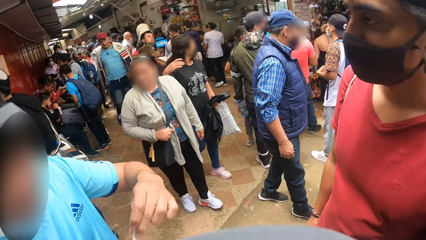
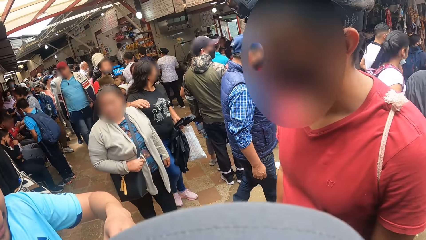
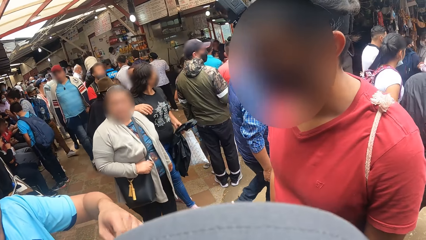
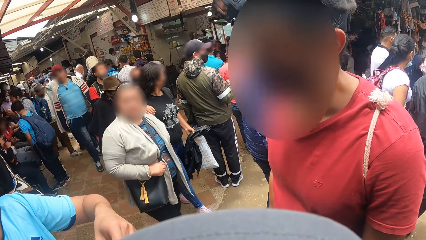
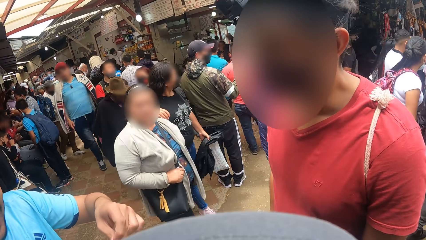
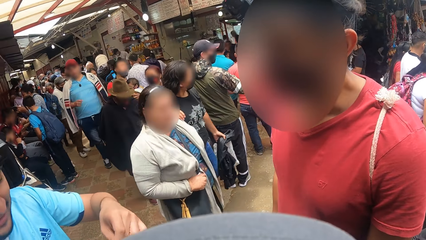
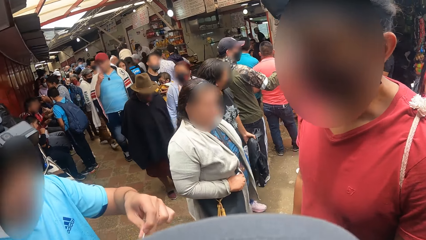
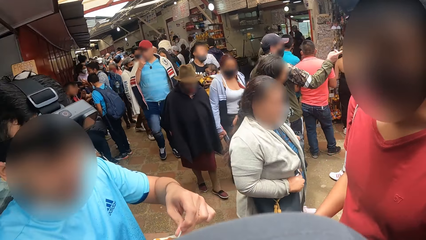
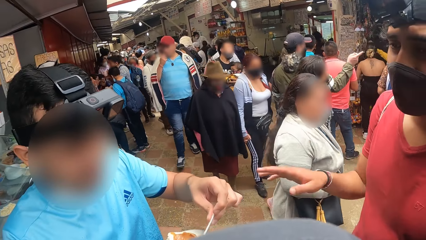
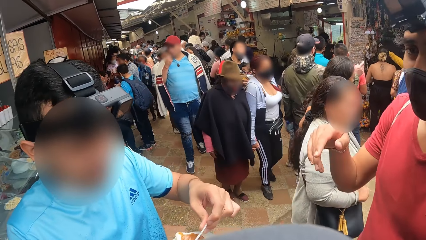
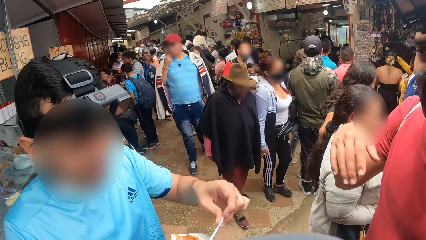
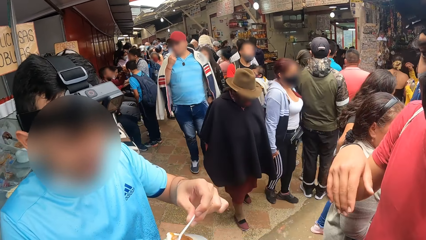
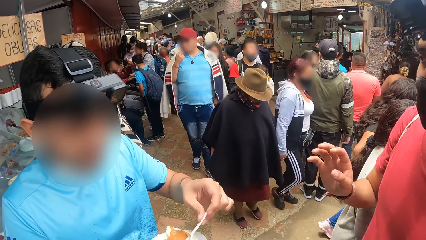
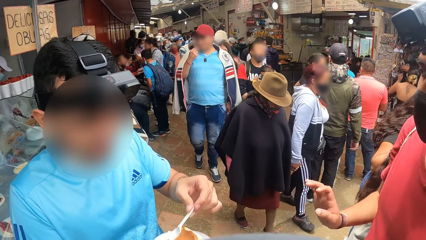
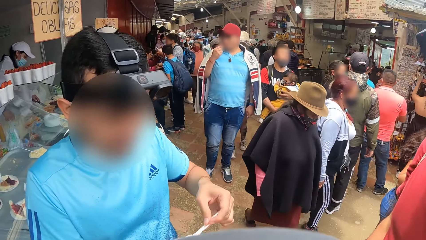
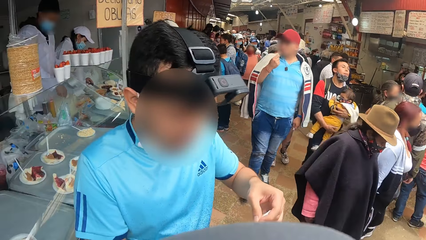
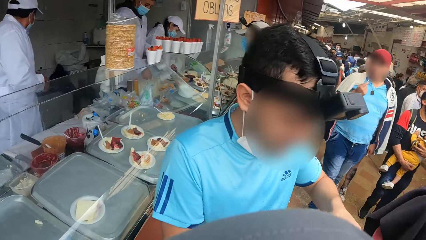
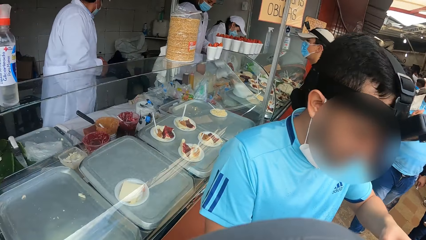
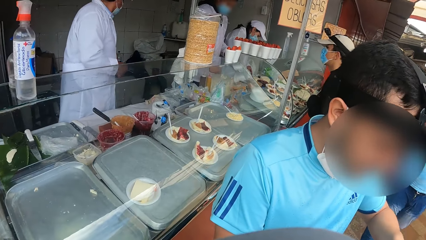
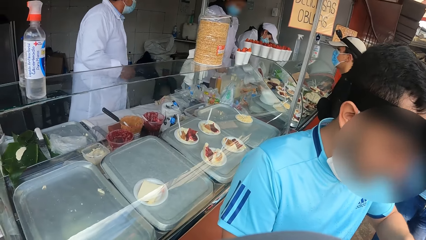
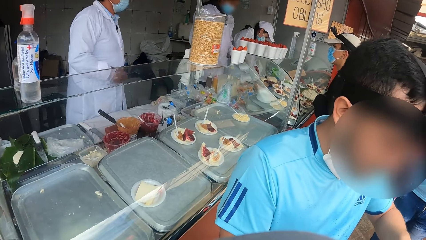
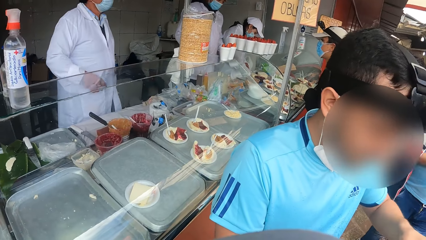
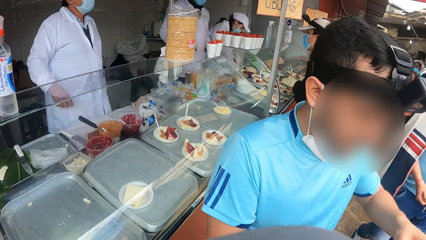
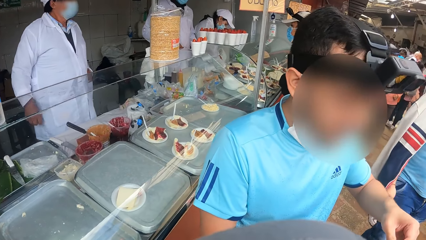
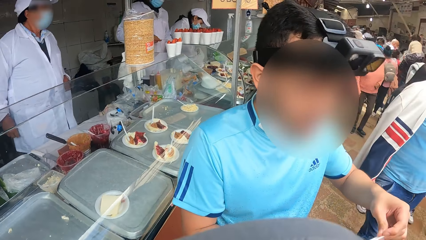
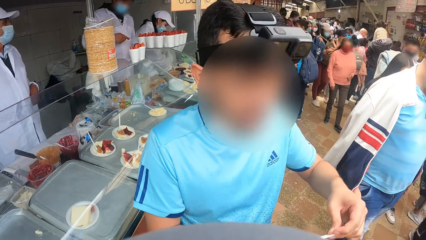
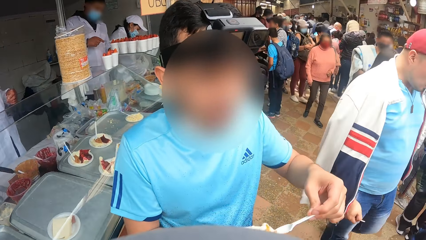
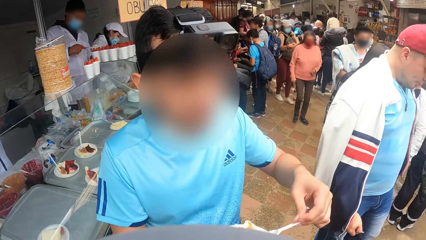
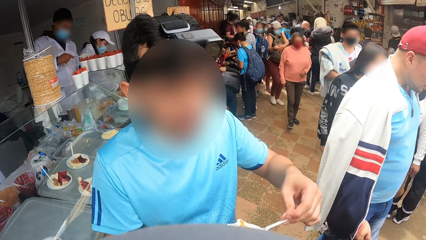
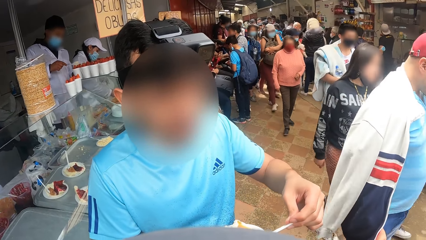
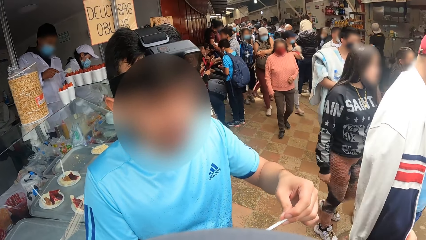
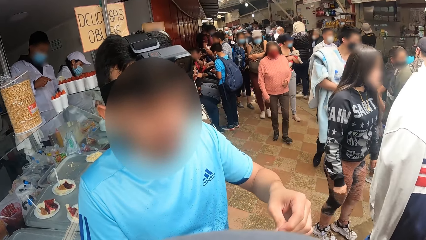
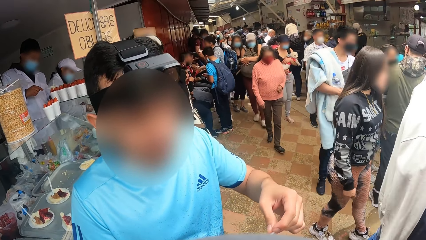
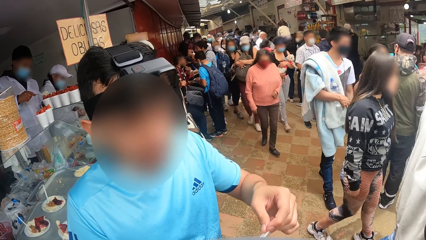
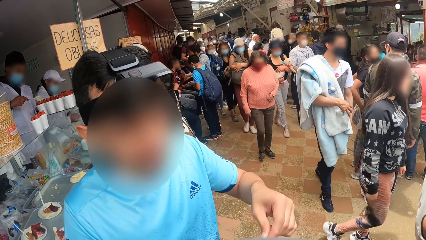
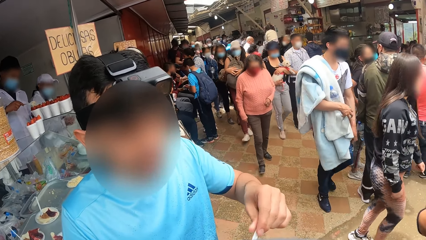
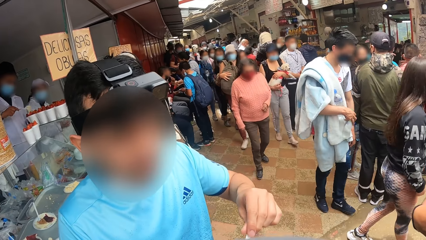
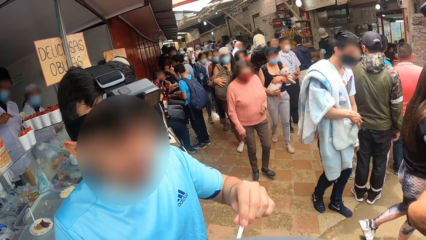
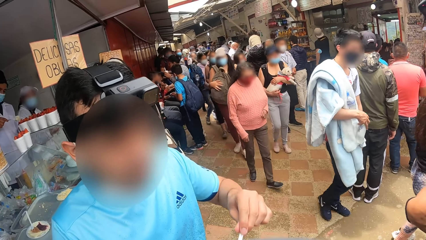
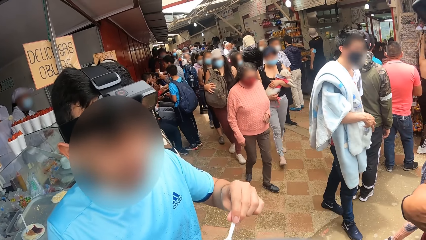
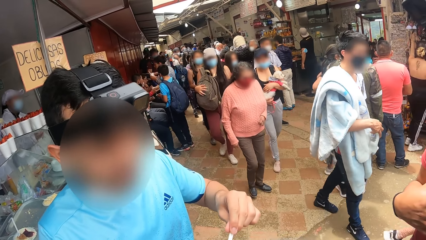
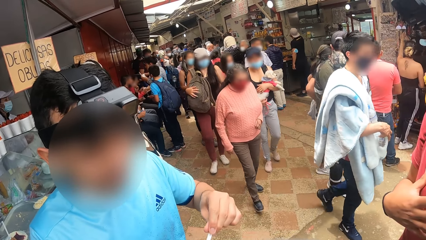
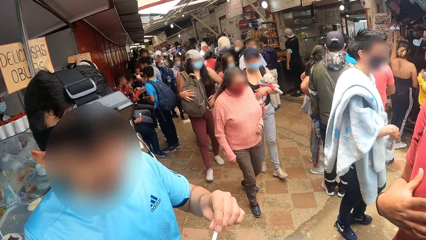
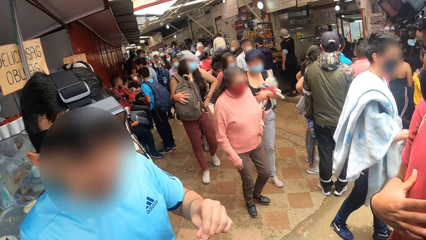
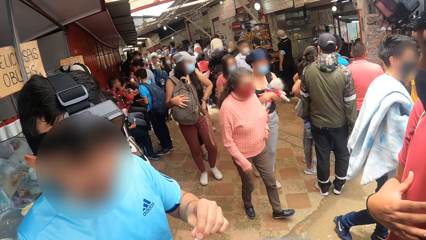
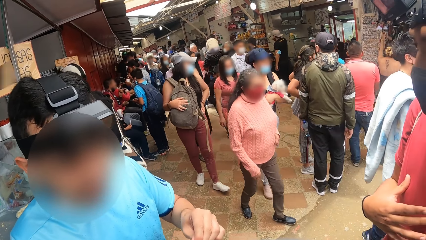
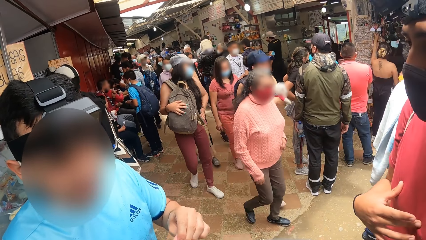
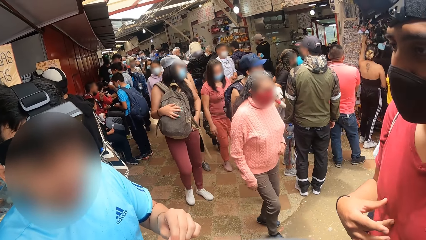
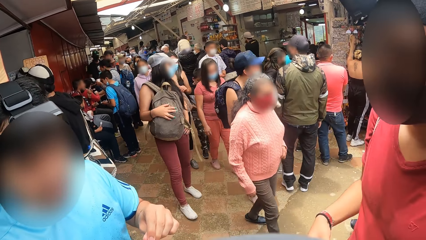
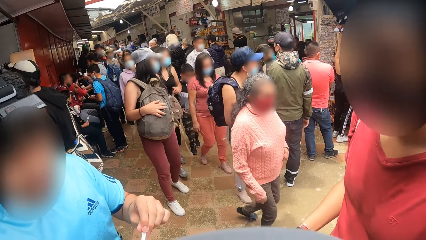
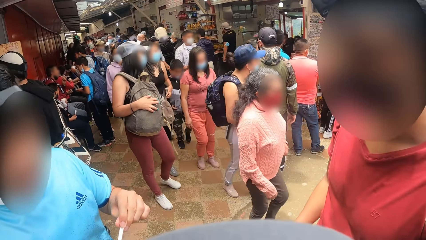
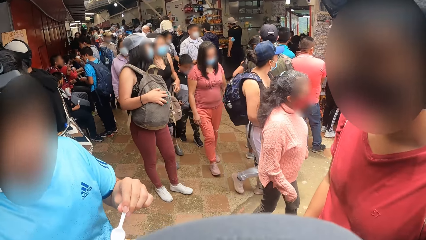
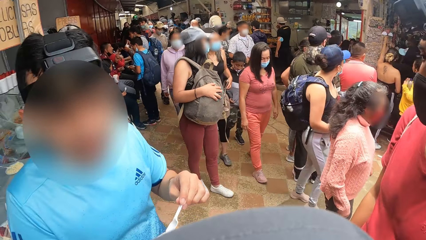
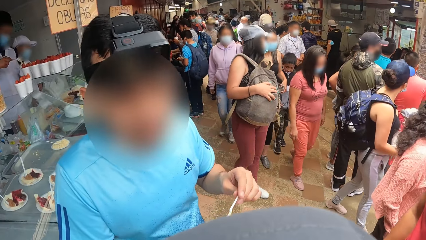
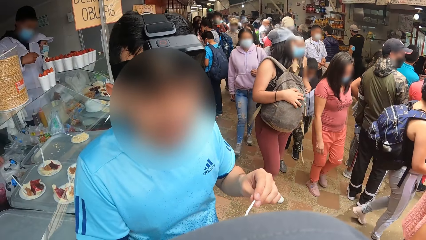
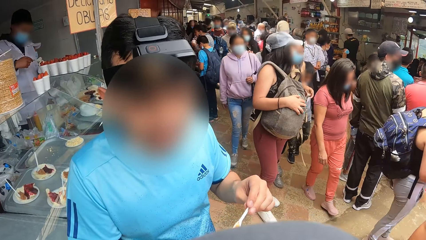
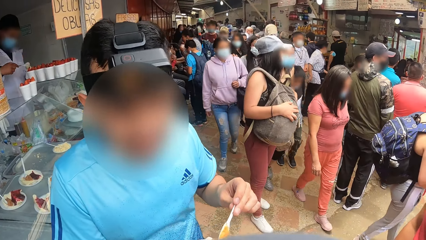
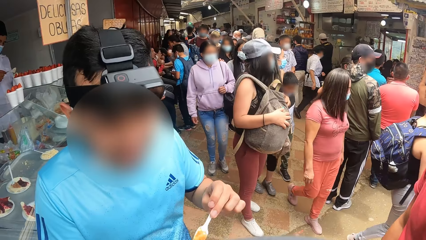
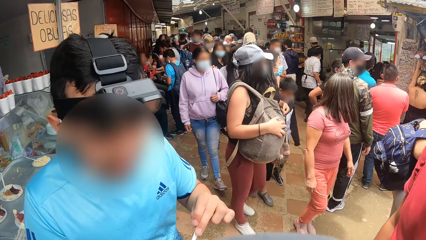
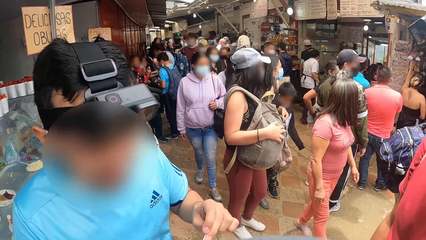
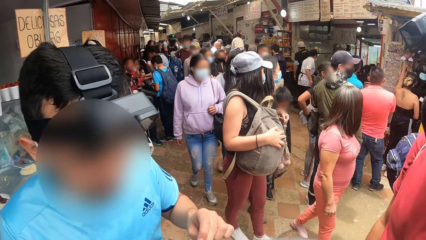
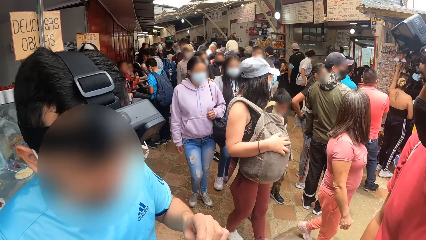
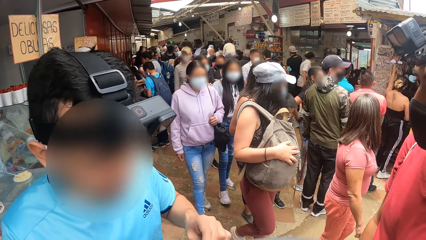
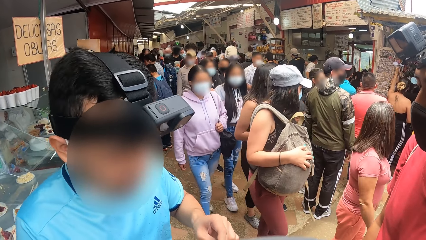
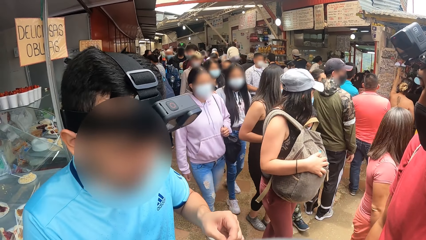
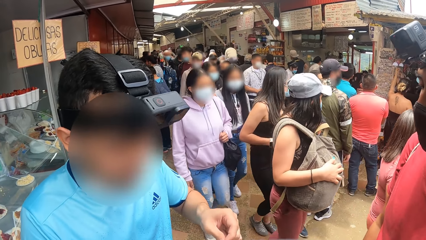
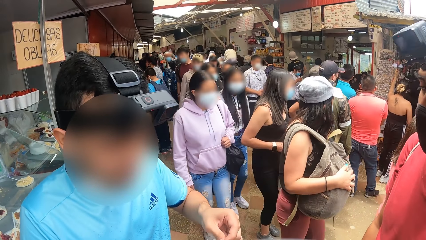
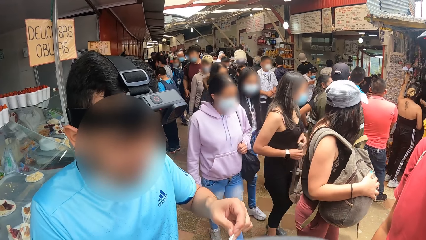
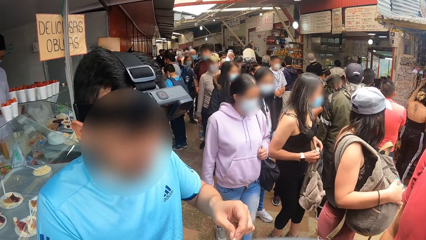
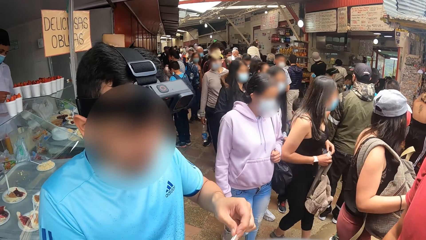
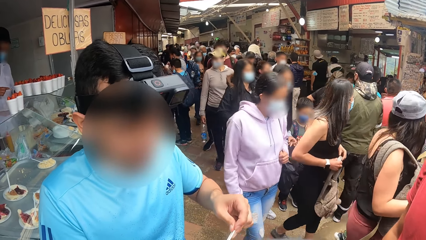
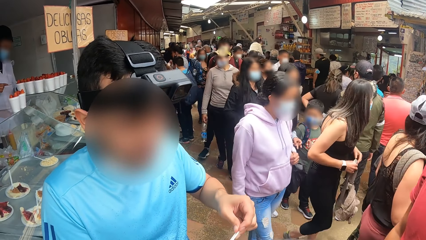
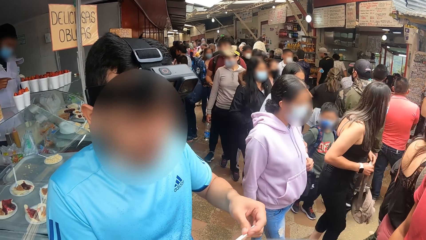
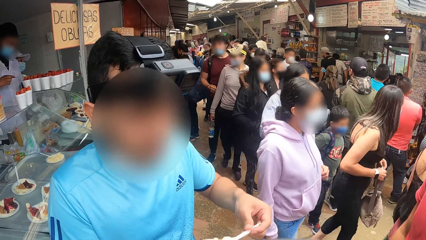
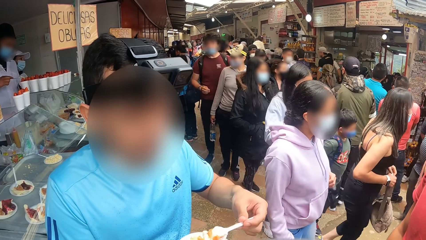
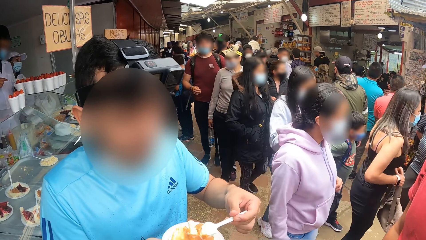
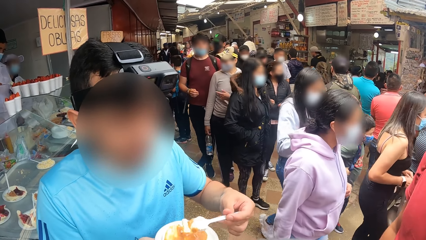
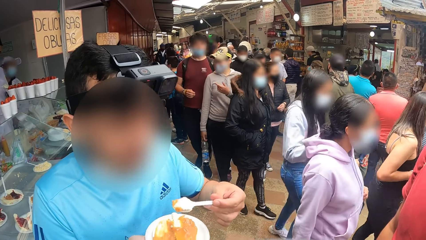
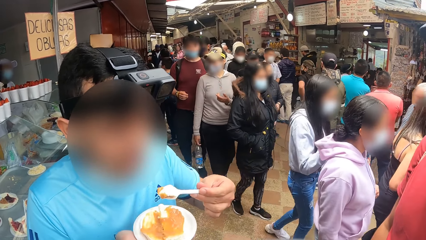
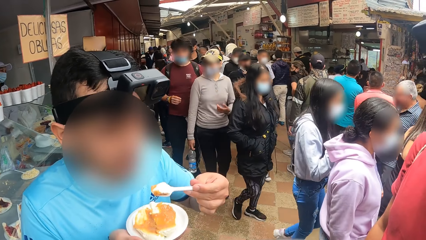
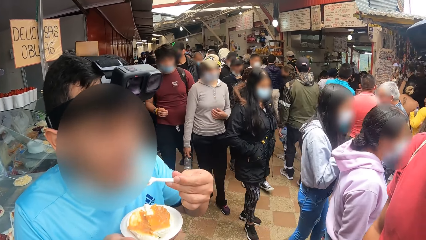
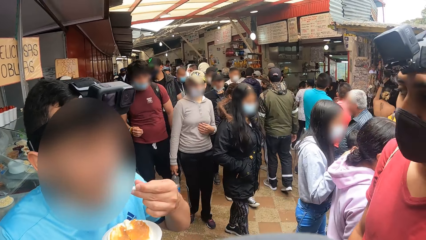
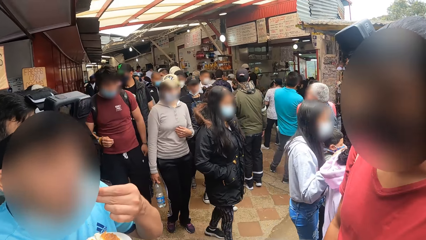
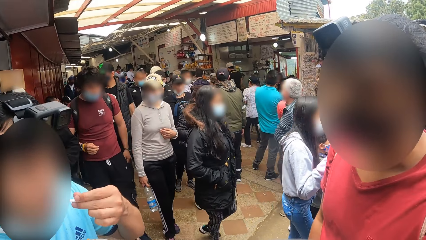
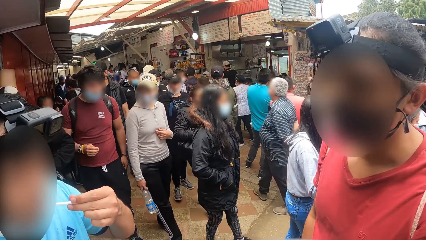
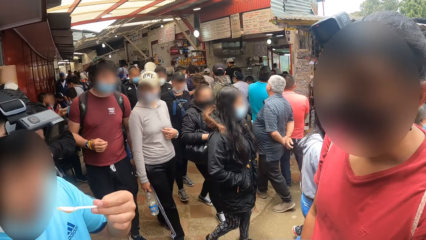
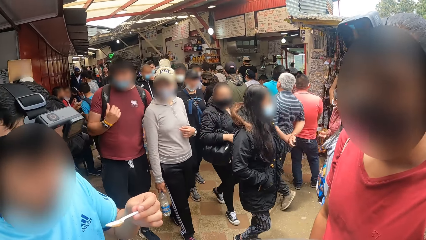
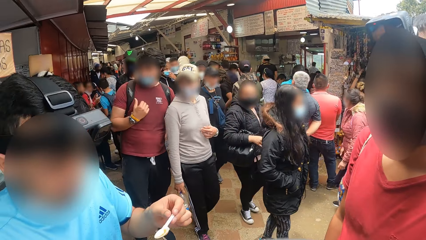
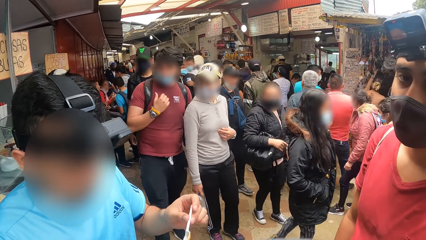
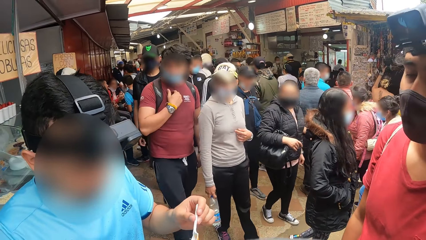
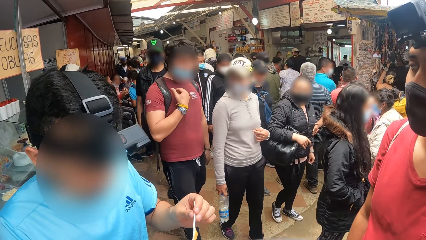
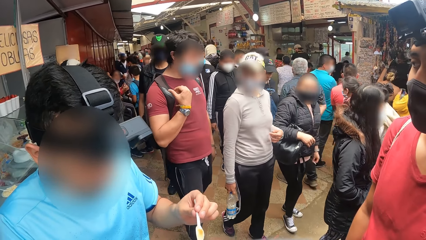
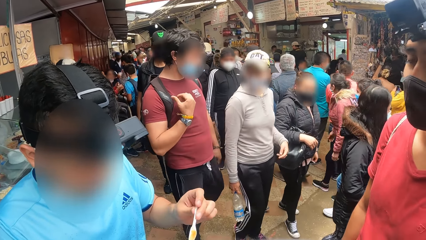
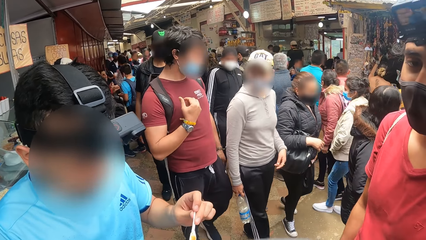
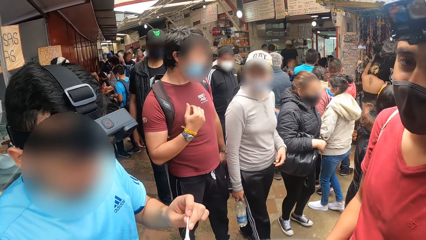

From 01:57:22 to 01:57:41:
A man gesticulates with another man with his right hand. The other man takes some porridge with the spoon in his left hand and eats the porridge with the spoon in his left hand.
